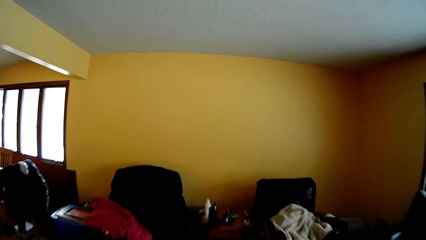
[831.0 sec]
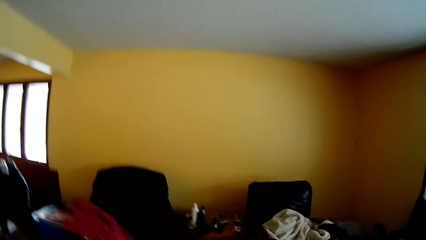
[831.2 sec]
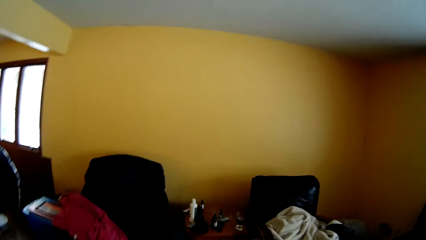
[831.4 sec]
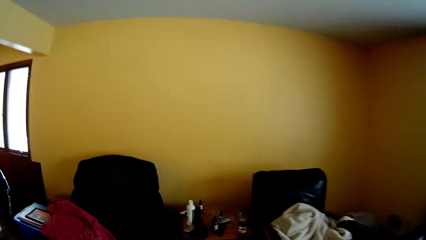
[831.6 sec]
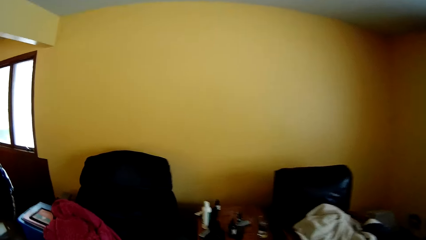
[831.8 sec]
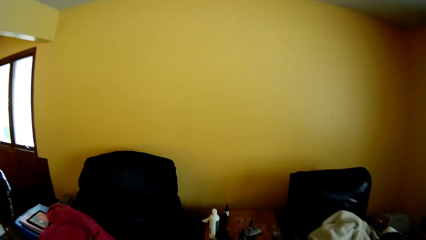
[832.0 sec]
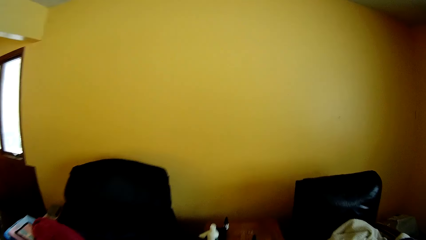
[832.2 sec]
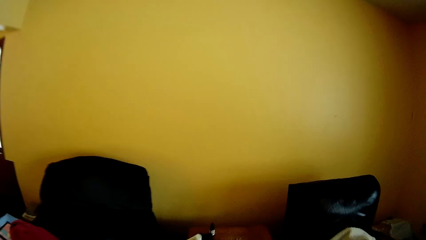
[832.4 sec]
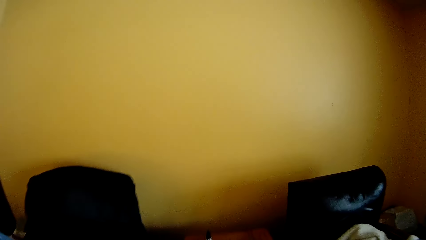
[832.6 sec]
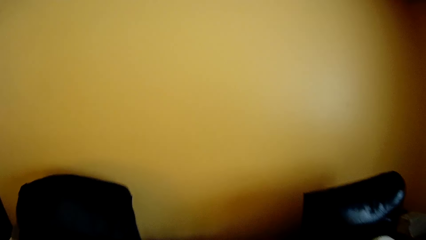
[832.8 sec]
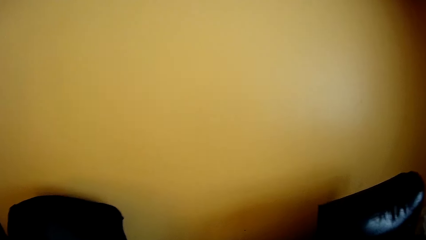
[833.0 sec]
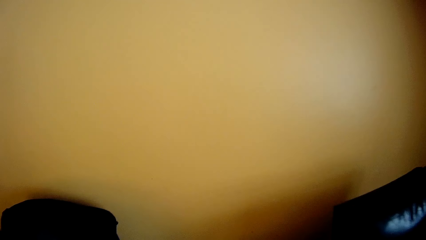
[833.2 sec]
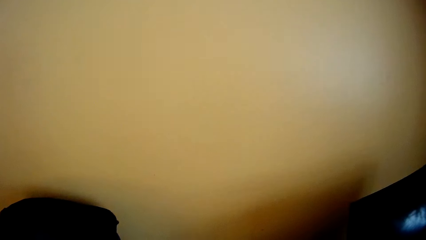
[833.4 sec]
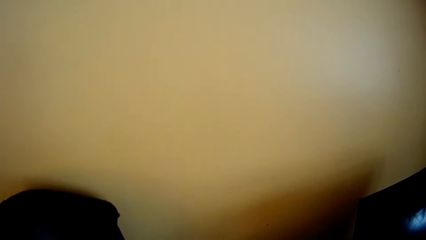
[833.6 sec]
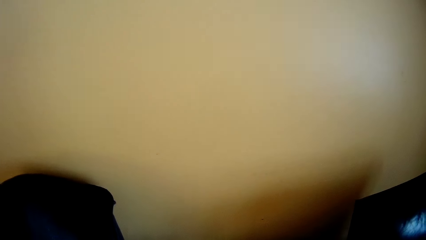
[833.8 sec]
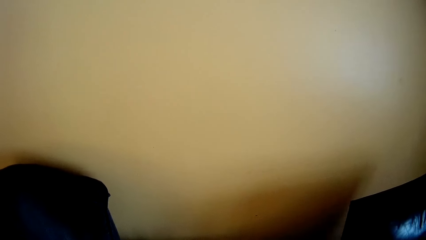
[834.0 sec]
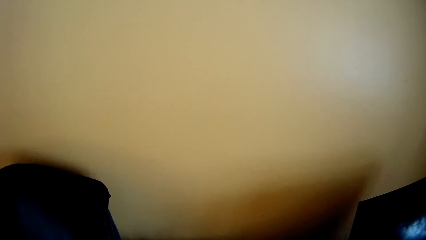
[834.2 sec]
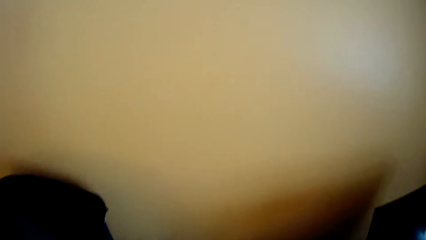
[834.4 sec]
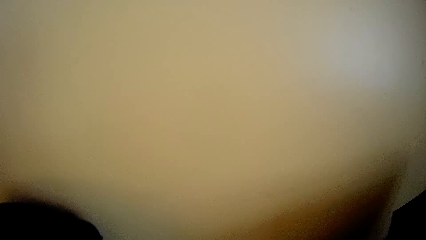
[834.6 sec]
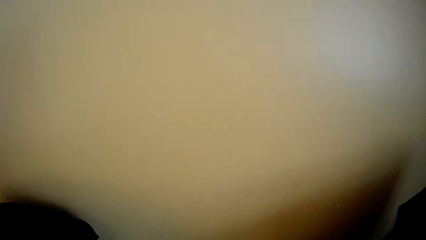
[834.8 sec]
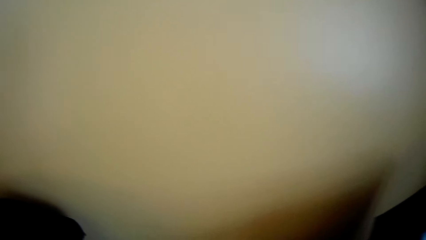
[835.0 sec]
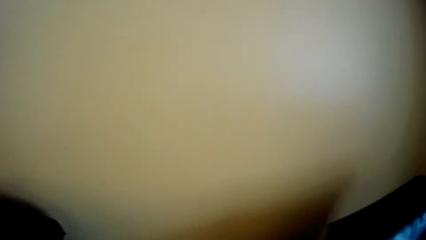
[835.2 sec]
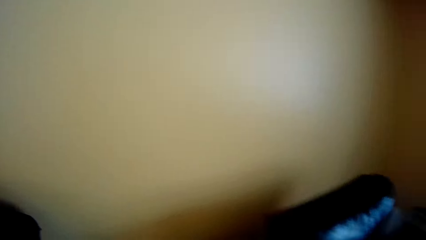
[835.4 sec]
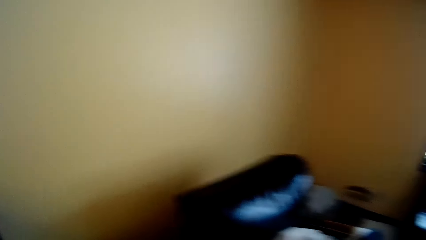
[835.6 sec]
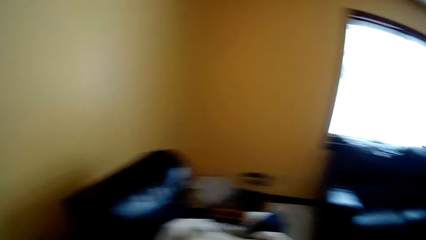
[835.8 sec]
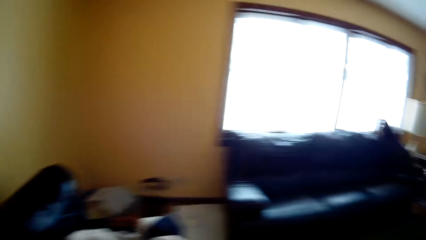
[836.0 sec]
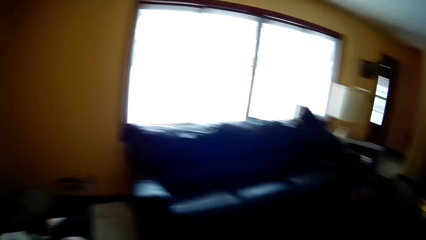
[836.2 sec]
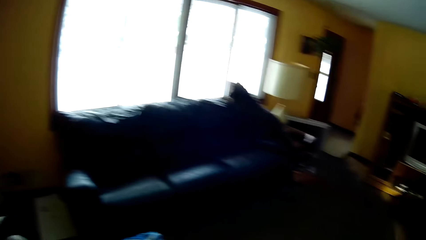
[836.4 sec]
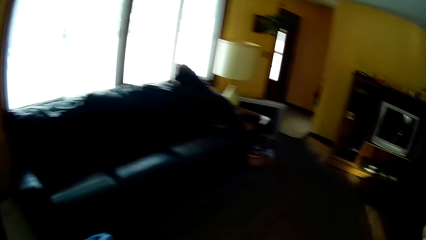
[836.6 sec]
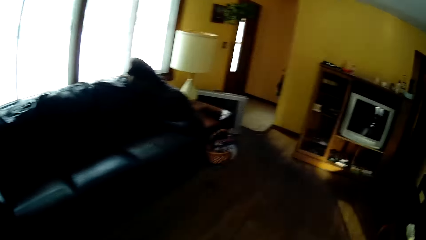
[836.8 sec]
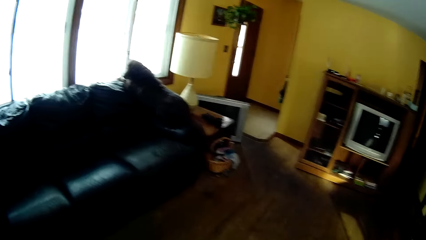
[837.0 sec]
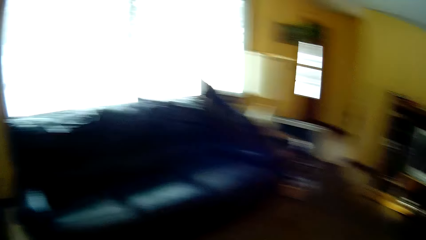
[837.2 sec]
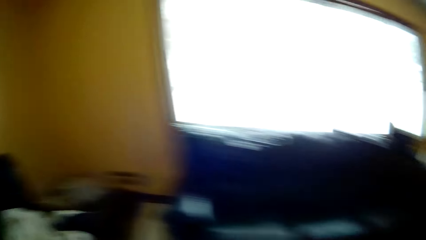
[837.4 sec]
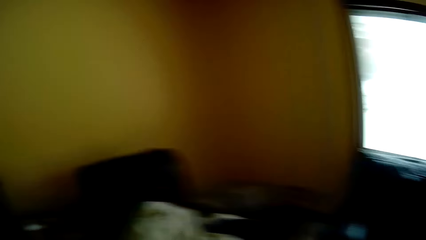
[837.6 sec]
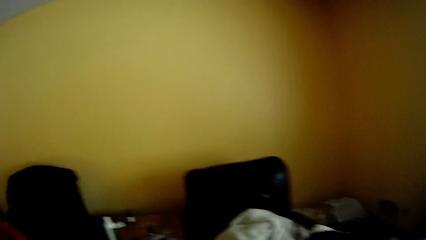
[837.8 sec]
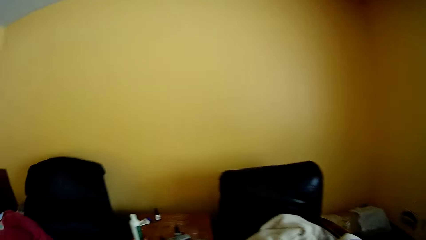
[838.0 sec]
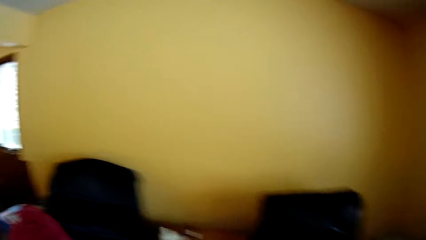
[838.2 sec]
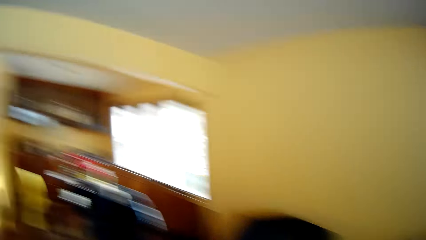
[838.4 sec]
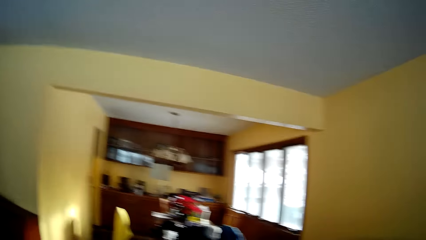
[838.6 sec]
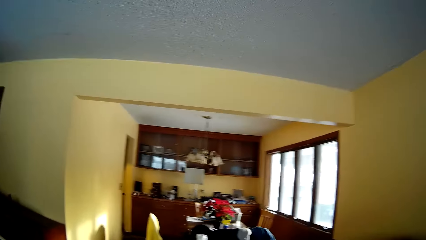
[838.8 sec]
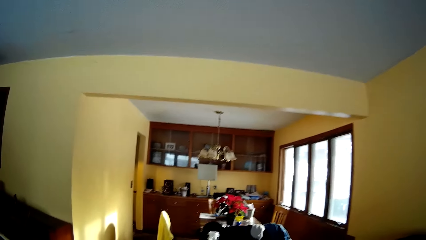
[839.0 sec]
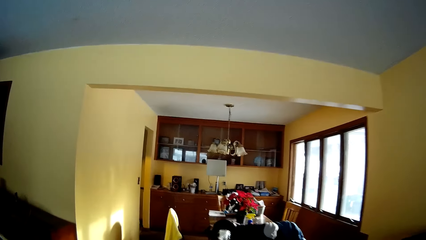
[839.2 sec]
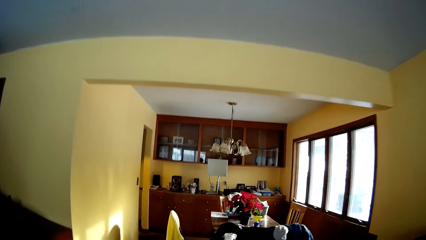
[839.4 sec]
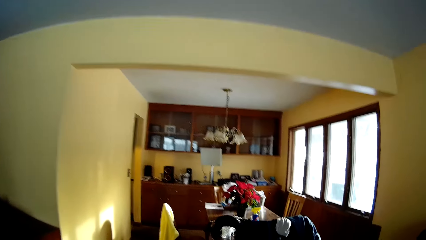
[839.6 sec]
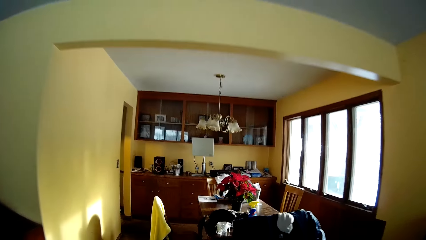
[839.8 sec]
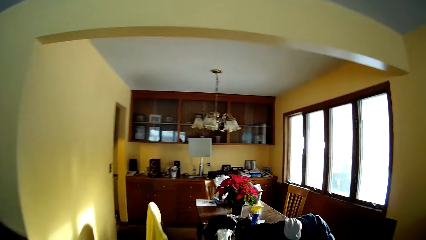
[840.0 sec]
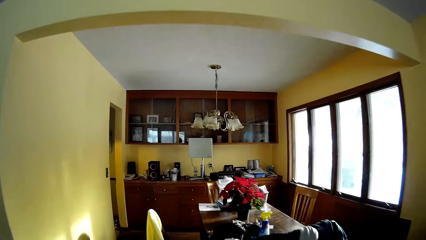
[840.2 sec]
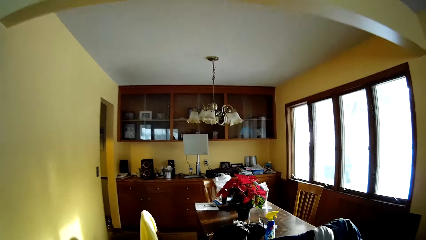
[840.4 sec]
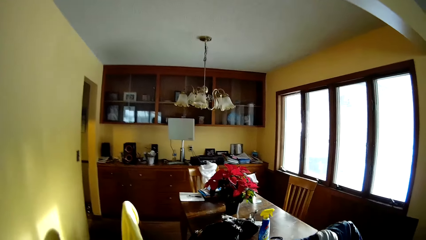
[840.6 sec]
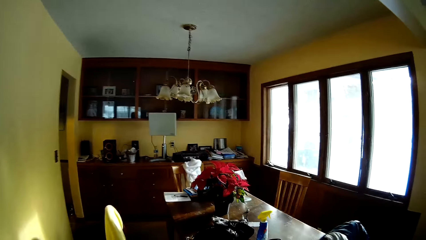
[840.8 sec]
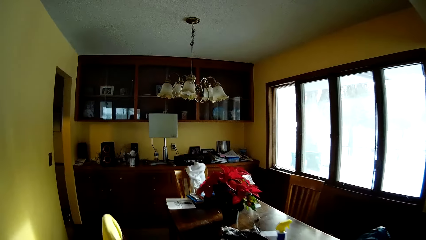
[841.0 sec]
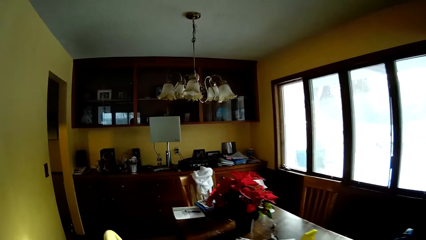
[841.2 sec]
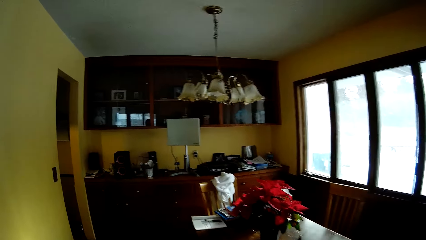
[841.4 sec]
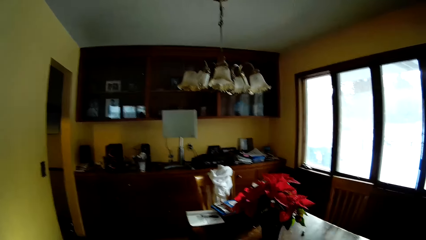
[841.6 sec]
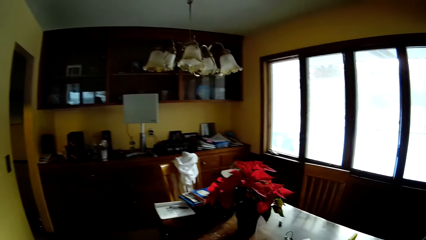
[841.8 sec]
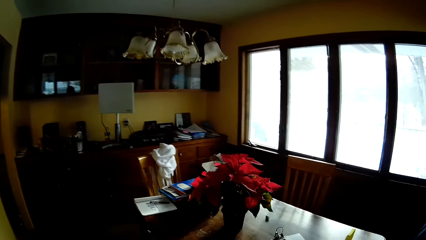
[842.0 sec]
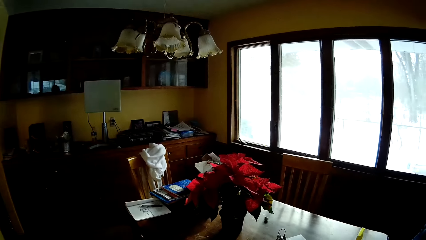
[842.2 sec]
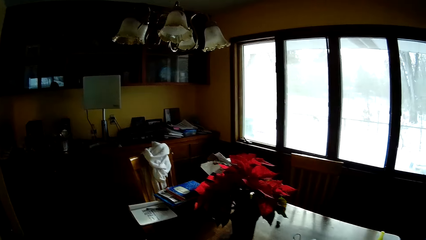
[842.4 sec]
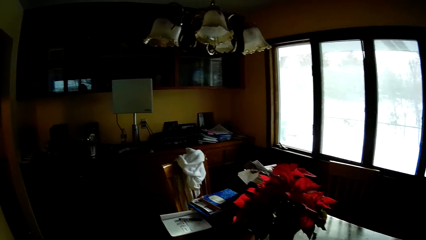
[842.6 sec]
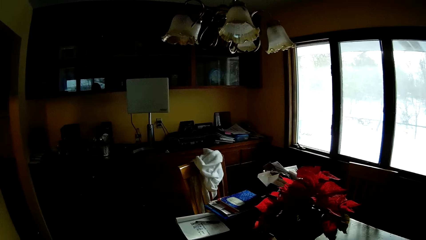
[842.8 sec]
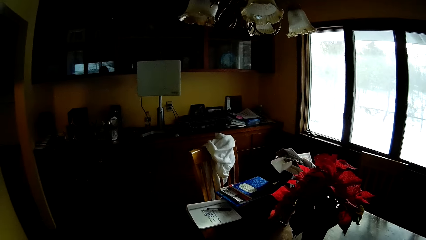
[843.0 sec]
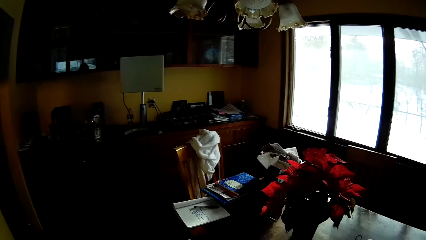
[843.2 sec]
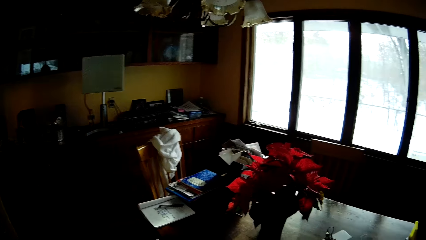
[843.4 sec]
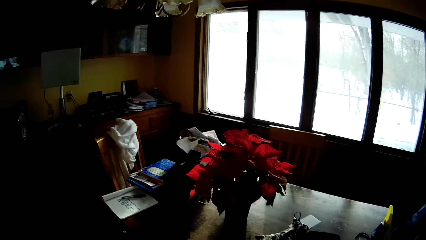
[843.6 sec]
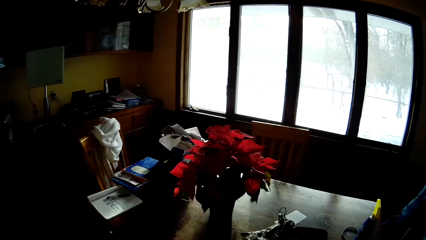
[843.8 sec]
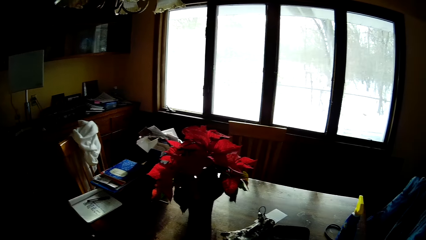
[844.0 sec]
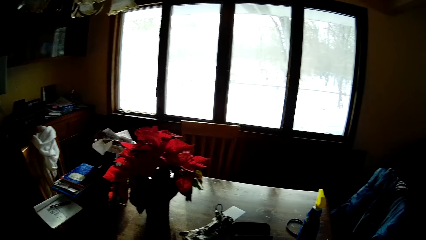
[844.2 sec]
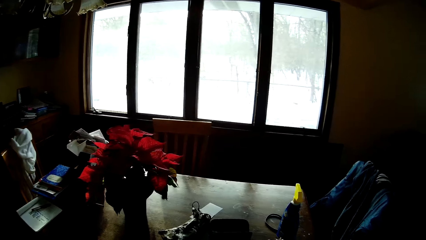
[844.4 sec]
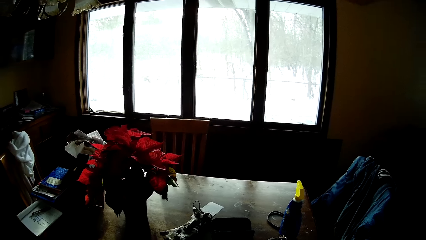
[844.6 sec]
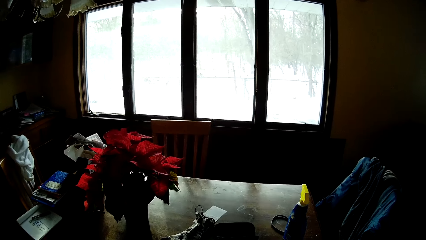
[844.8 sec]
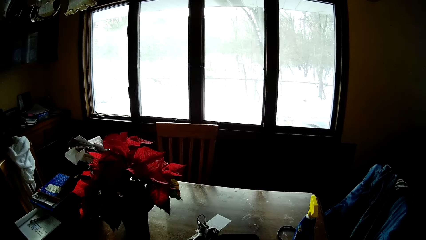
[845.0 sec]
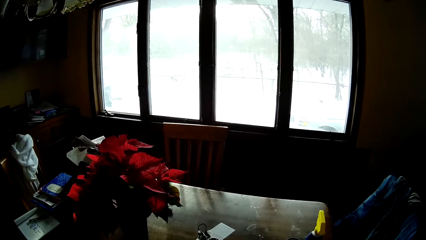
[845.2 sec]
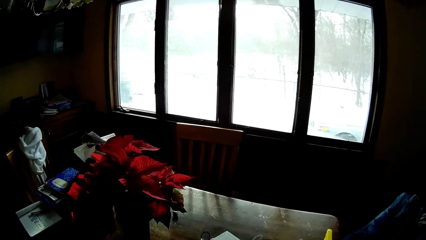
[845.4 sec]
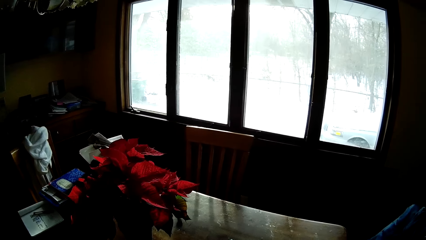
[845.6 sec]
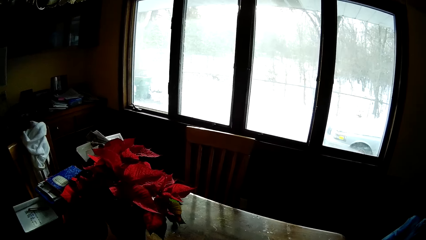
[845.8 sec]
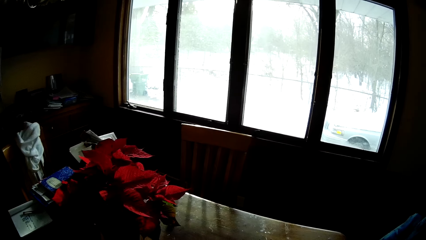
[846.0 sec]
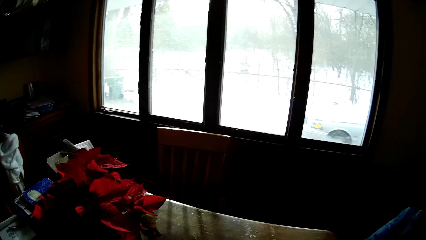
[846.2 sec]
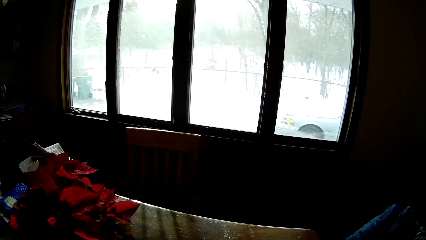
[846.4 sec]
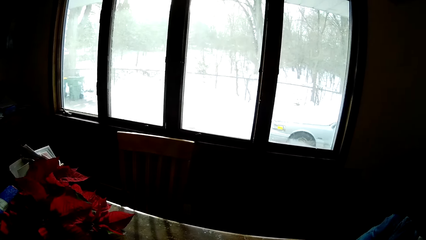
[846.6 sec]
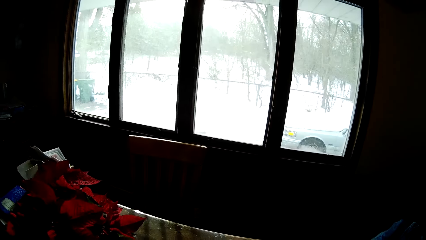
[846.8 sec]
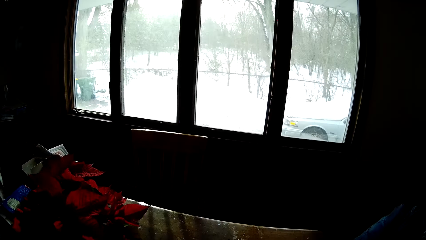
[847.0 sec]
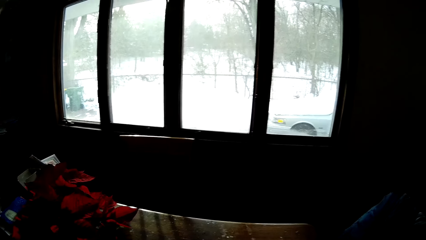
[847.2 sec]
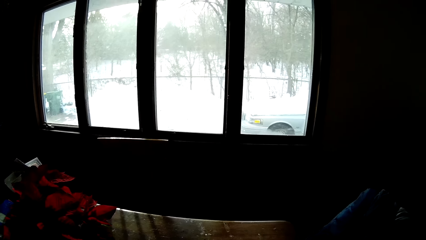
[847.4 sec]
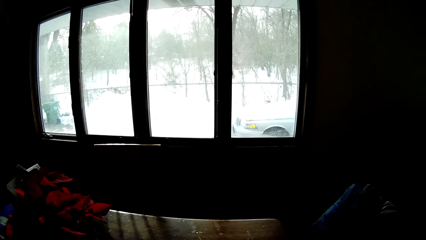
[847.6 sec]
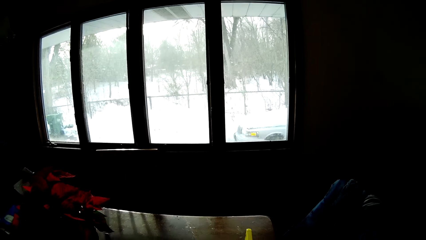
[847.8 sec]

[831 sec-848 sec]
The camera wearer looks around the room, walks around the room, and looks around.
